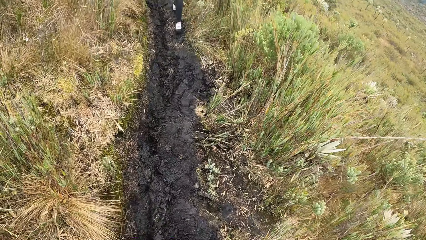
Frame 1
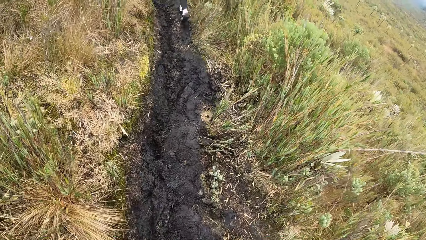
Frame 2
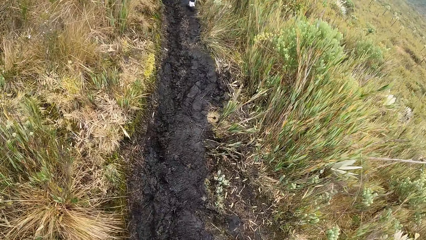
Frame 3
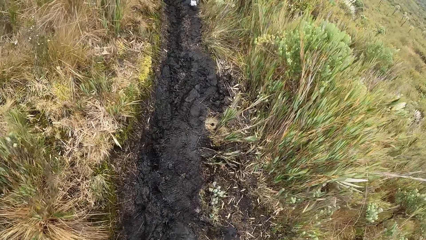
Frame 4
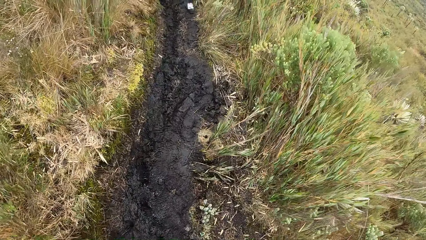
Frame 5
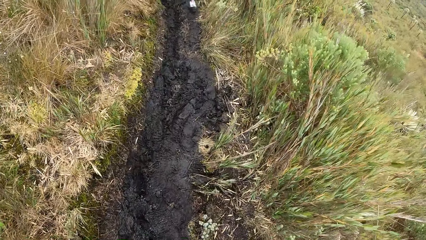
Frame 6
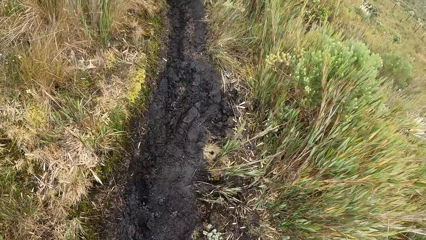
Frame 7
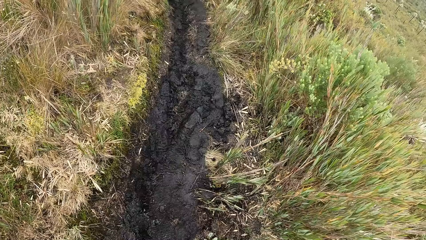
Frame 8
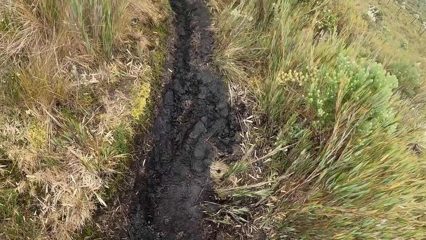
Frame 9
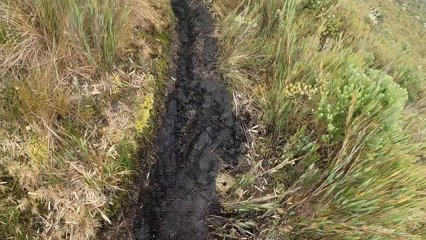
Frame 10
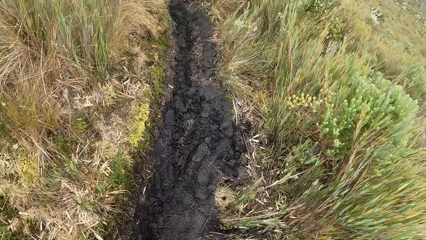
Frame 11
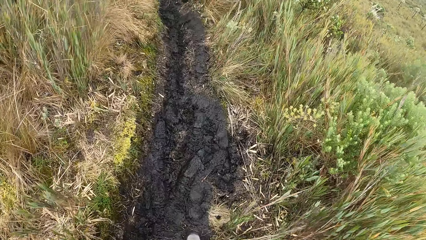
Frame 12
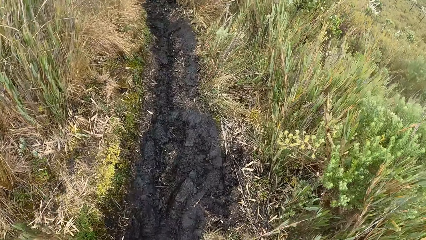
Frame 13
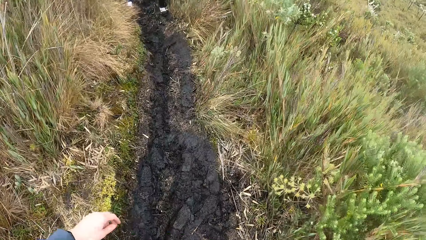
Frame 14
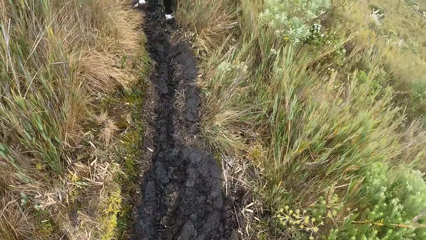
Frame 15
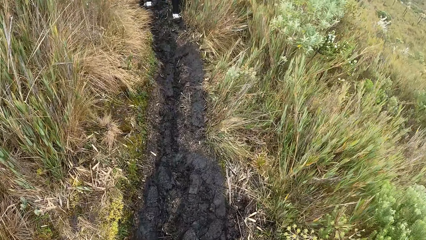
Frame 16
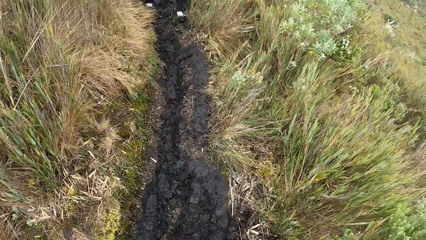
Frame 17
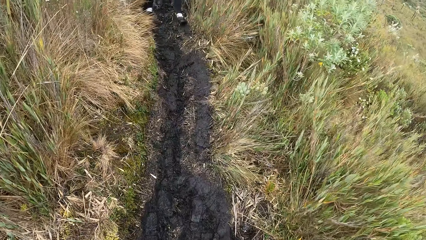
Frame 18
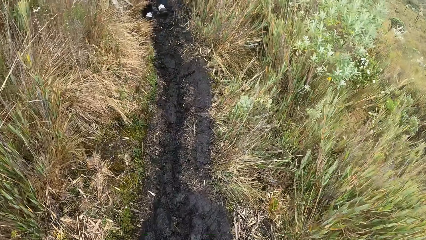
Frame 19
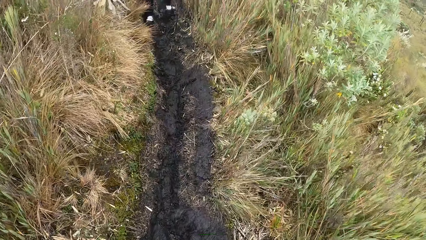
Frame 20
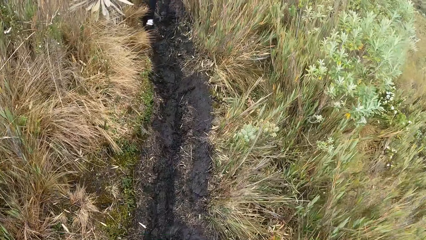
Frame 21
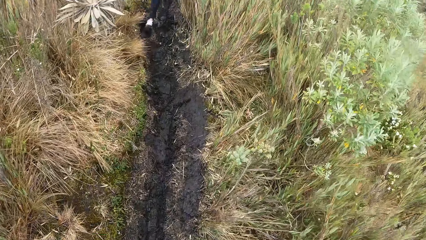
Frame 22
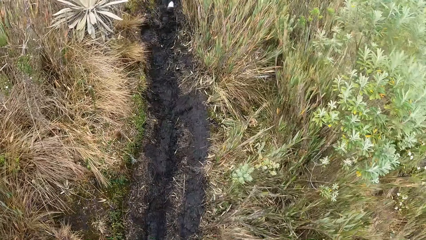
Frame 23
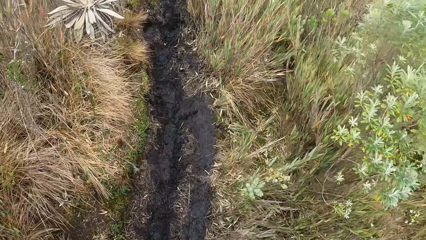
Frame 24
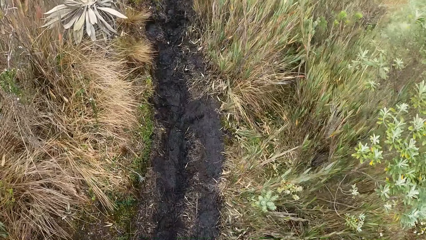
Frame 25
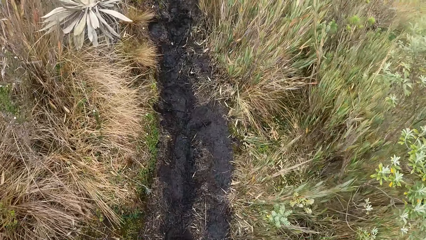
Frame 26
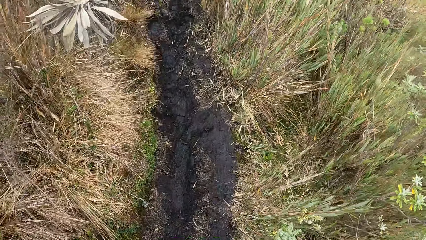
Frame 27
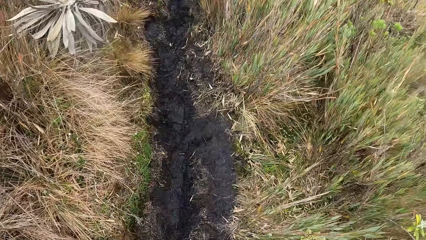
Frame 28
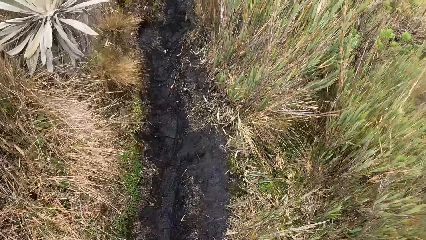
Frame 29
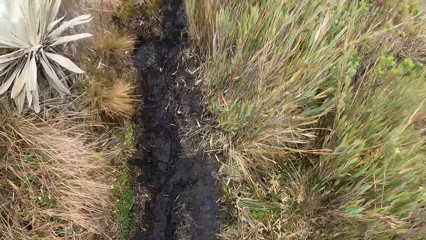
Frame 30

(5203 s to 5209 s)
The camera wearer climbs a mountain.

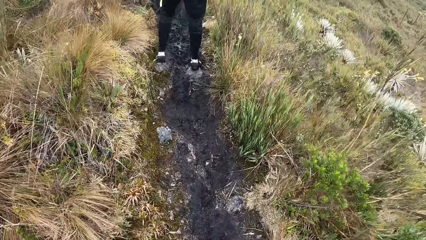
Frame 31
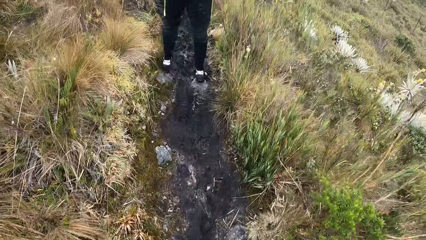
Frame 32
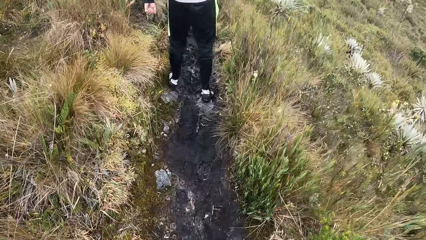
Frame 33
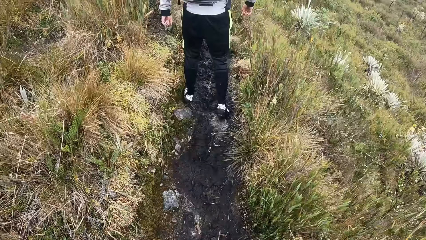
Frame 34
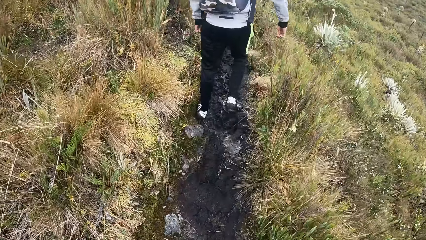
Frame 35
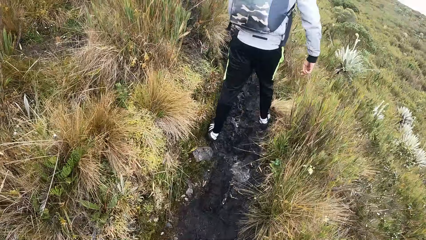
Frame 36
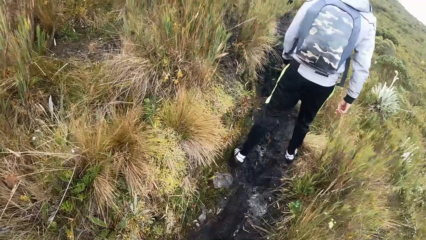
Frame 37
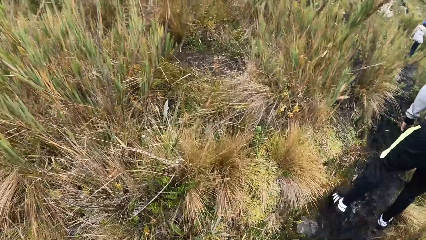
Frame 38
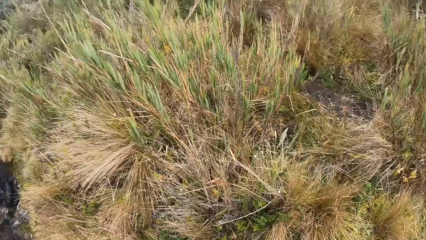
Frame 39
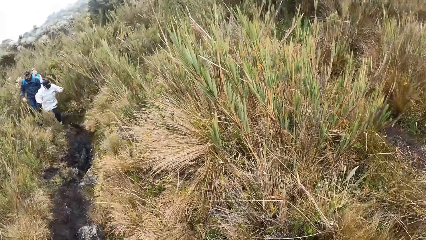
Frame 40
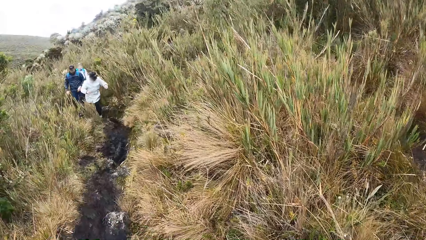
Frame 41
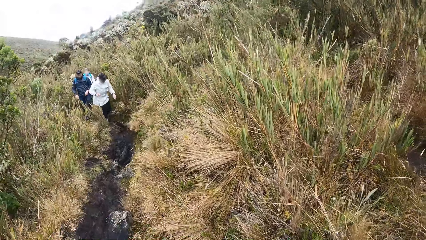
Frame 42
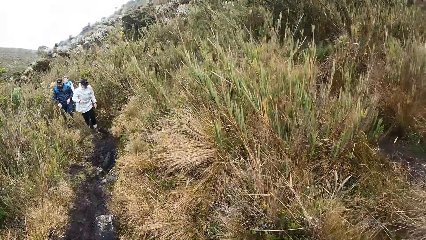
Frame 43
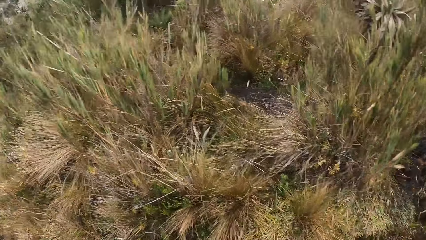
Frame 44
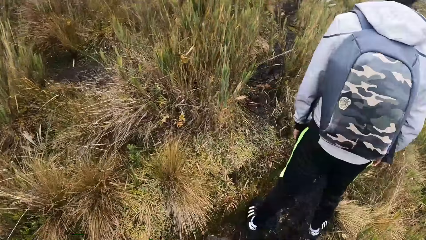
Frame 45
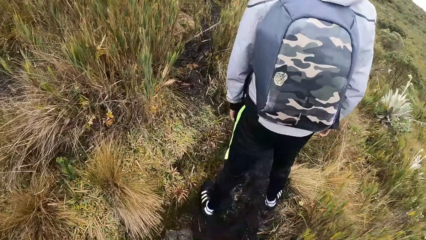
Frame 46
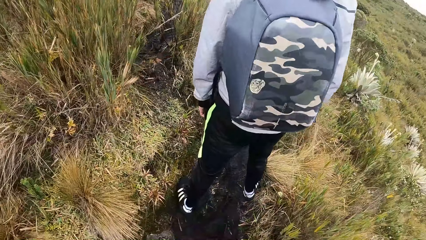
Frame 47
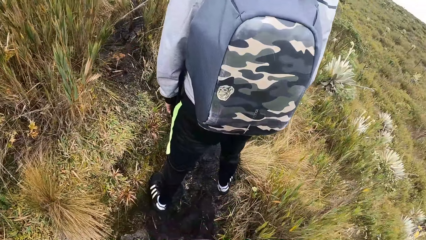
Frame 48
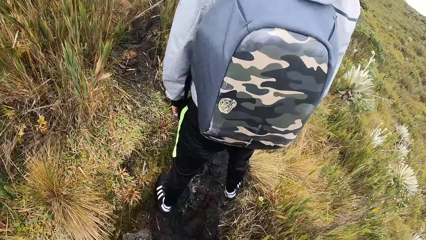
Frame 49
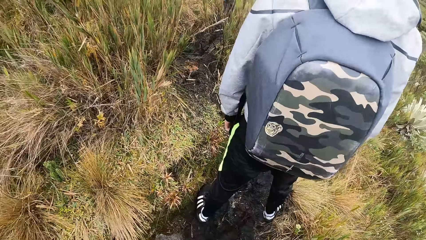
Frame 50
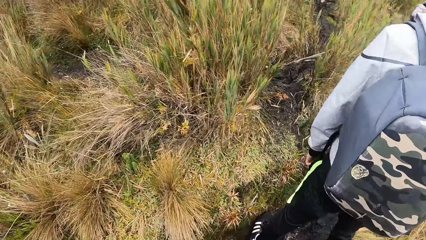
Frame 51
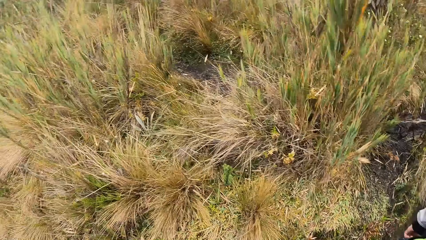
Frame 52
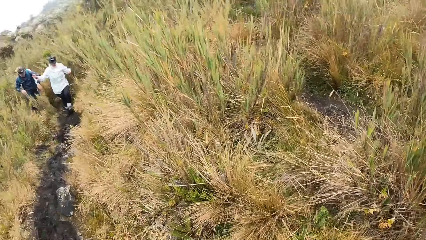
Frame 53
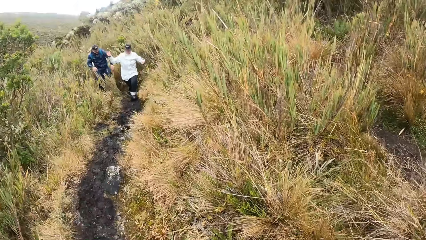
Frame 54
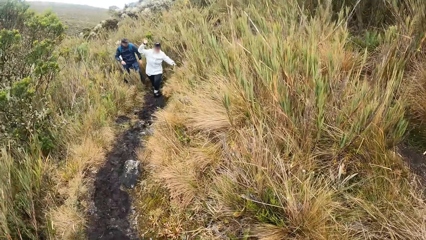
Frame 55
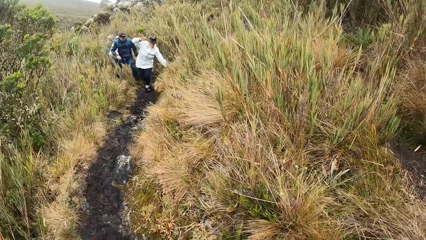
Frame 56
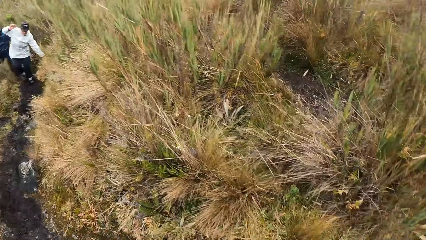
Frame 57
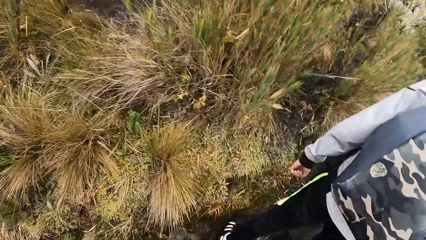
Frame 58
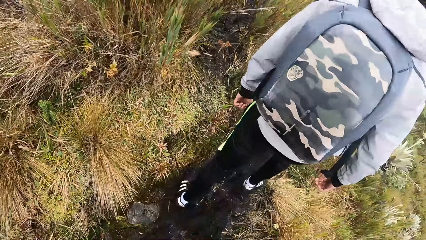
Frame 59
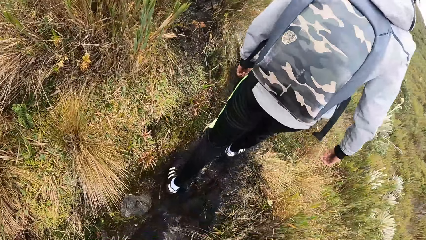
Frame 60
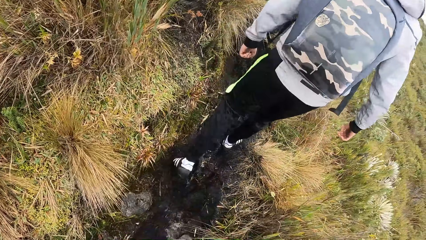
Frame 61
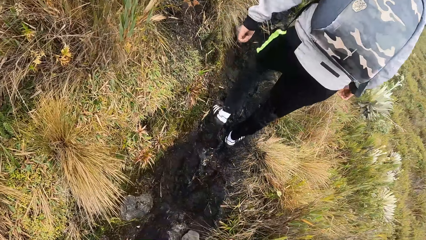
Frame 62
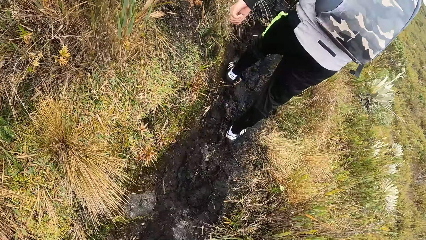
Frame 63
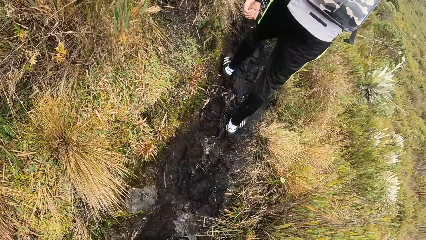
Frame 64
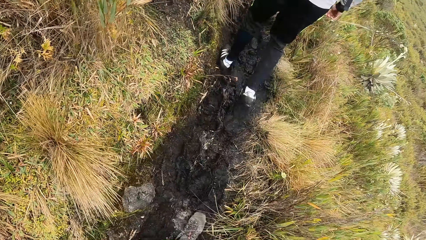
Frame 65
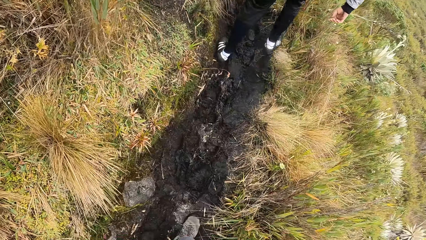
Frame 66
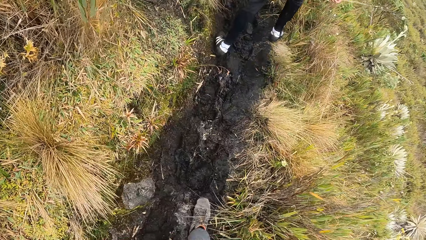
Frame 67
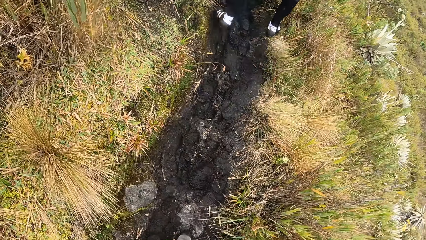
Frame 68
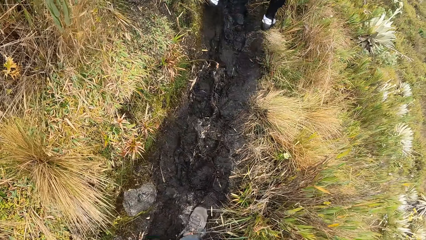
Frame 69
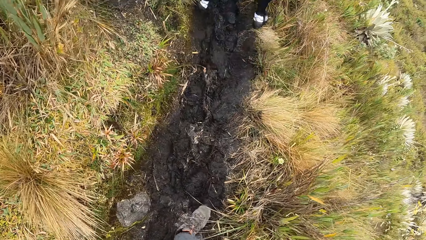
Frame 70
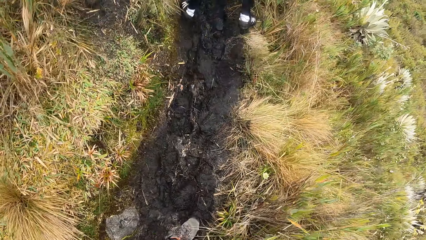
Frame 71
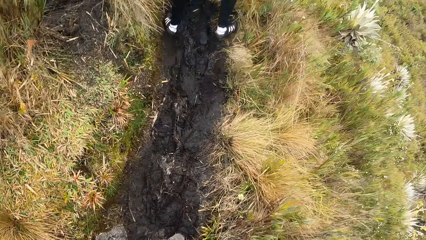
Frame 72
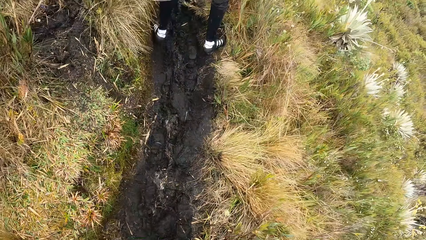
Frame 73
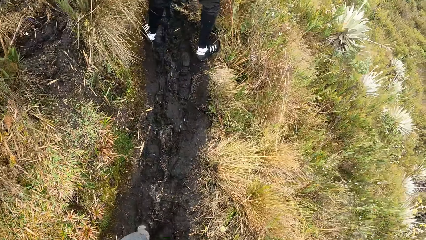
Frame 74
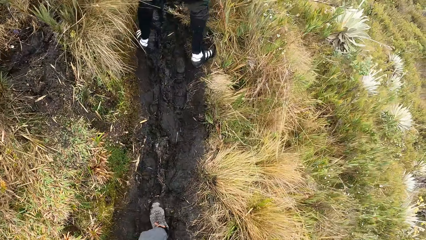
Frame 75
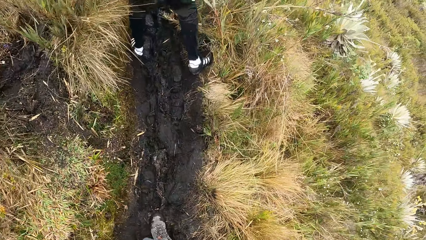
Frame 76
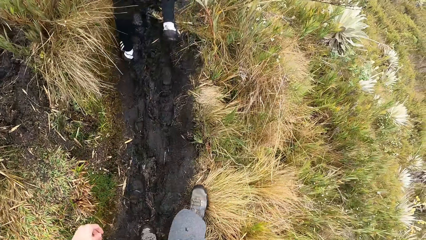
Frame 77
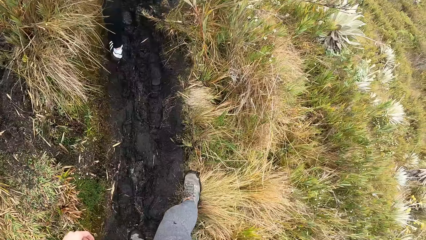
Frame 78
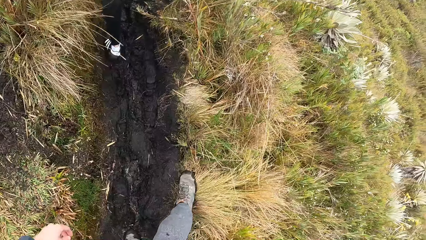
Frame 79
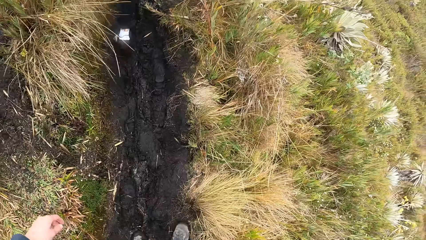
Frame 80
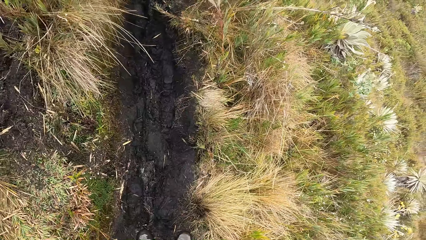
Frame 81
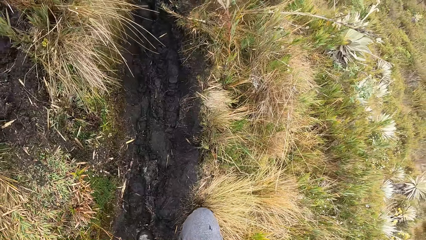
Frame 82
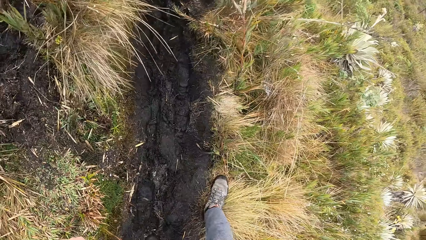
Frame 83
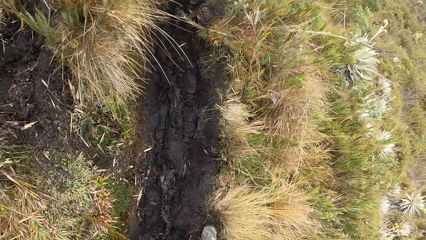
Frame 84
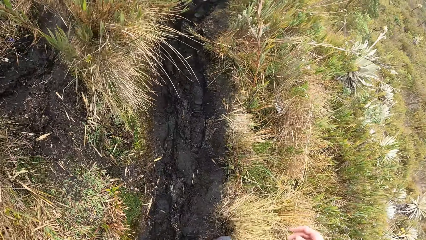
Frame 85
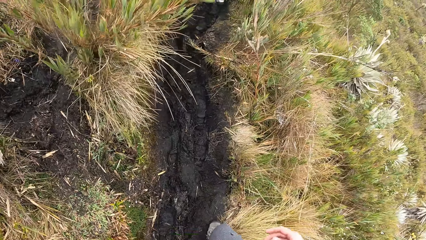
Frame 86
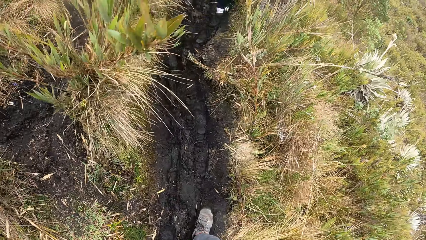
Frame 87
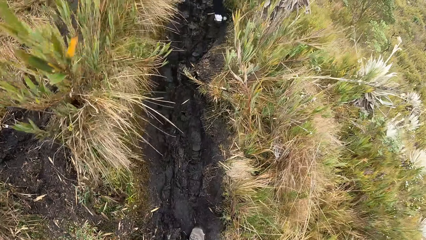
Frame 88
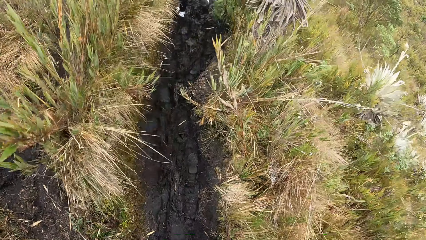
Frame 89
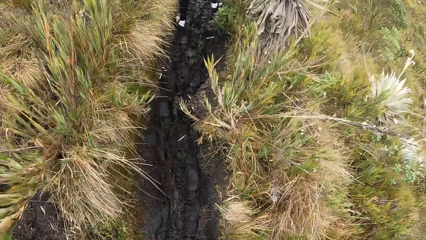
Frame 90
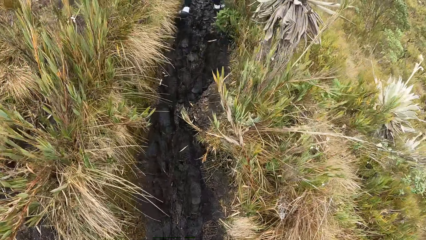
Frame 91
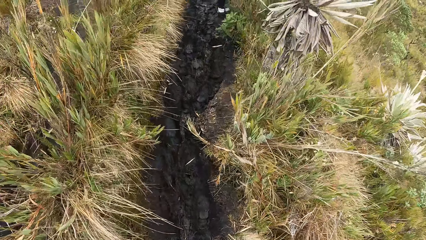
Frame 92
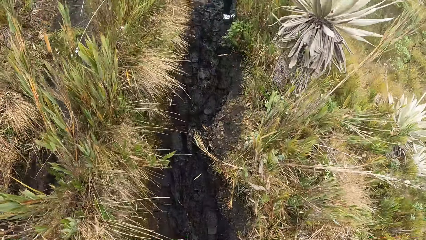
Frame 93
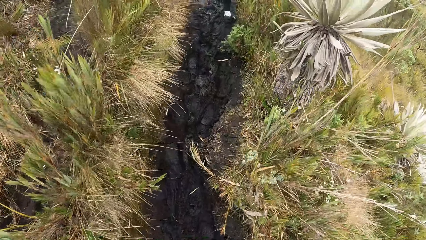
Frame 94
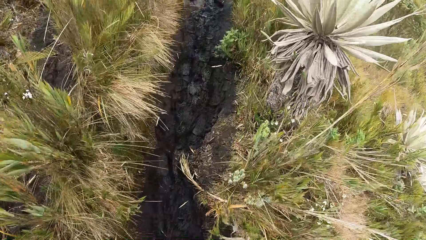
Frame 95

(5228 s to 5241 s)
The camera wearer turns his head back. A person climbs a mountain. Another person climbs the mountain. The camera wearer turns his head forward and looks around. He turns his head back. The first person climbs the mountain. The other person climbs the mountain. The camera wearer turns his head forward and looks around. A third person climbs the mountain. The camera wearer scrapes off dirt from his boot with the grass and rubs a leg on a stone. He scrapes off dirt from his boot with the grass again. He rubs the right leg on the grass. He climbs the mountain.
